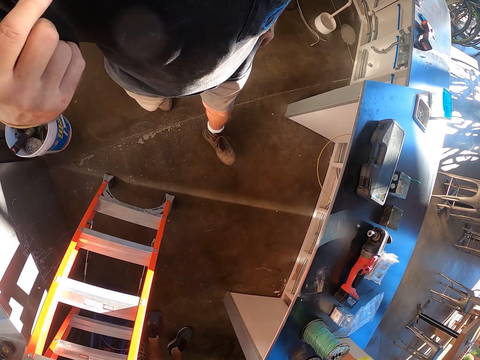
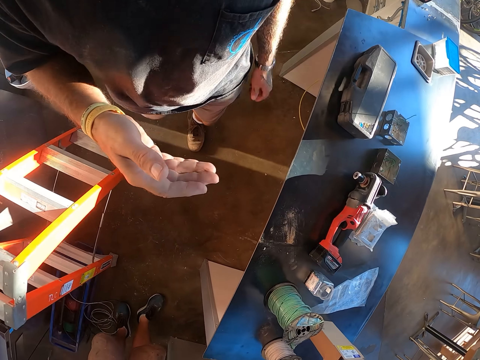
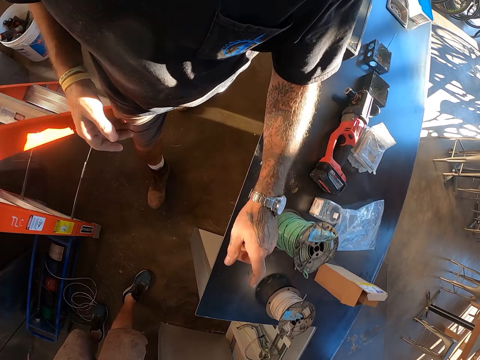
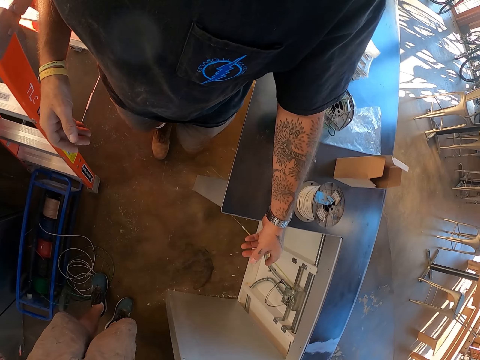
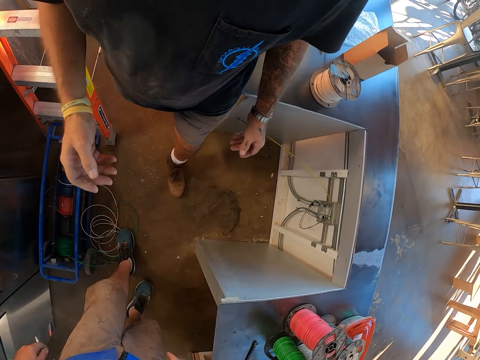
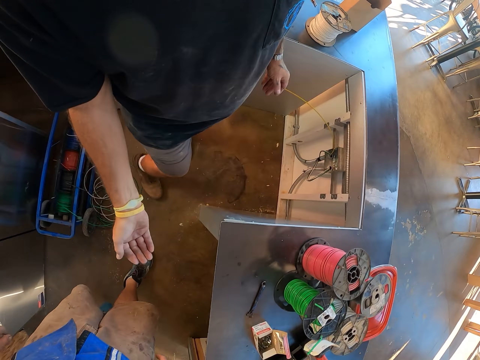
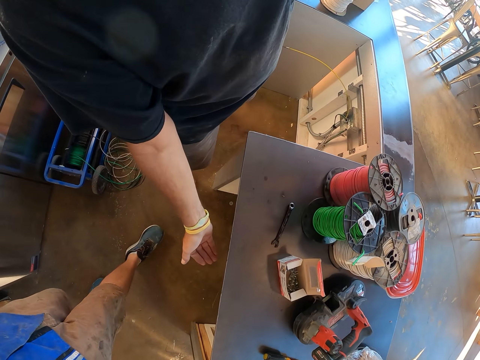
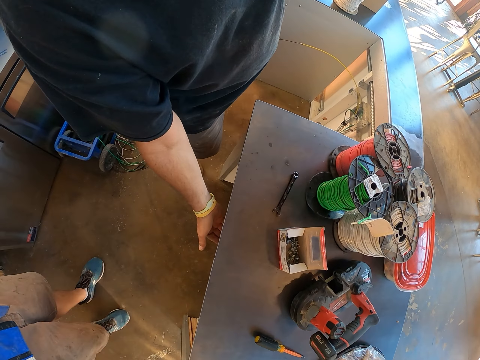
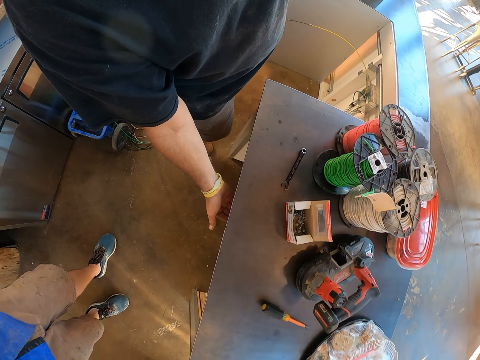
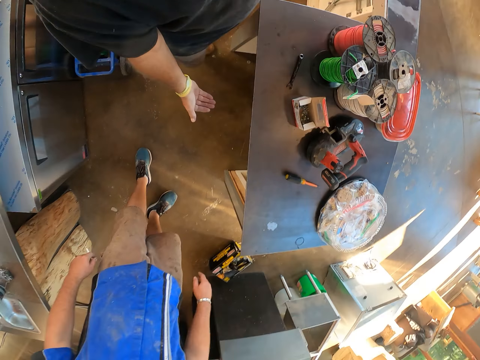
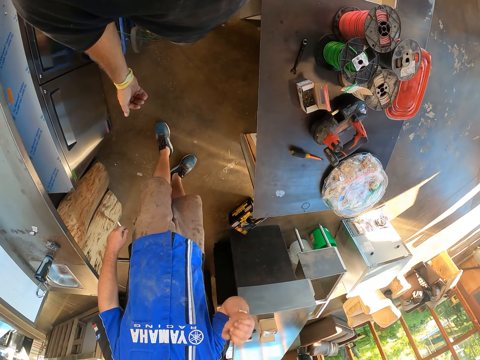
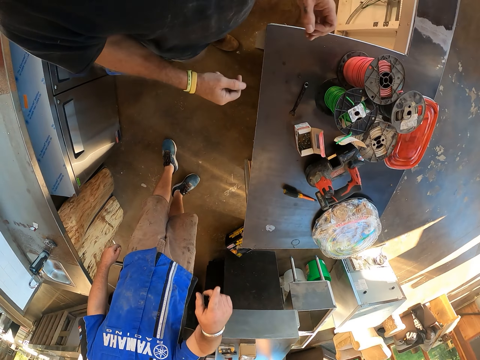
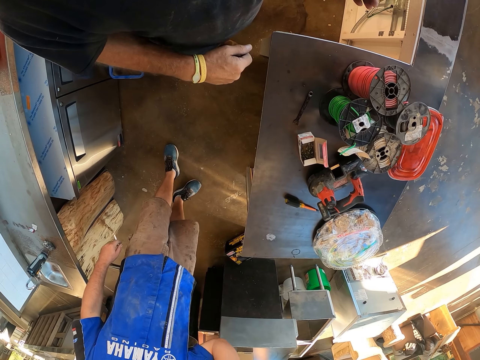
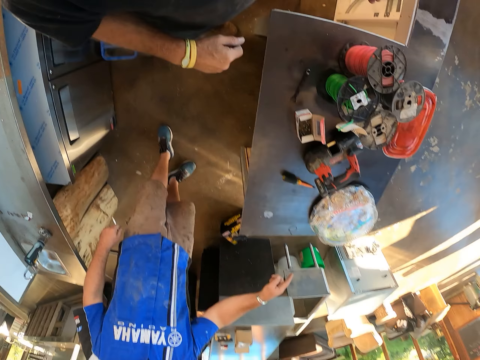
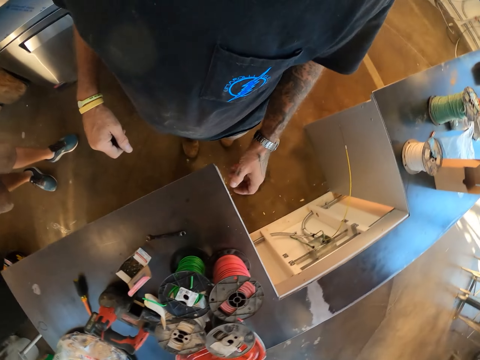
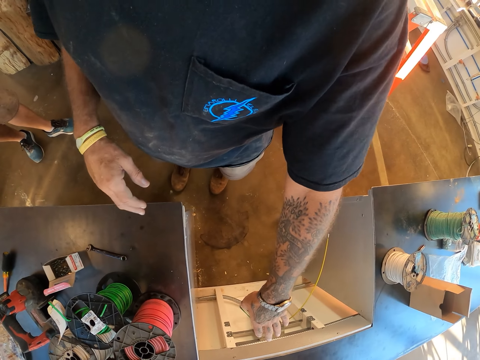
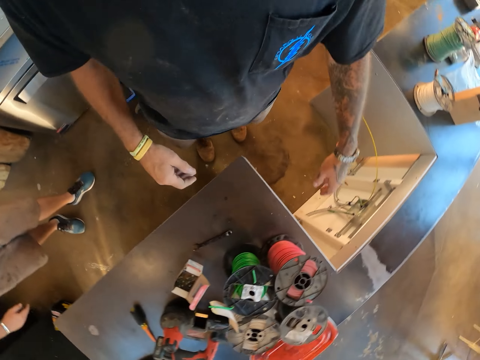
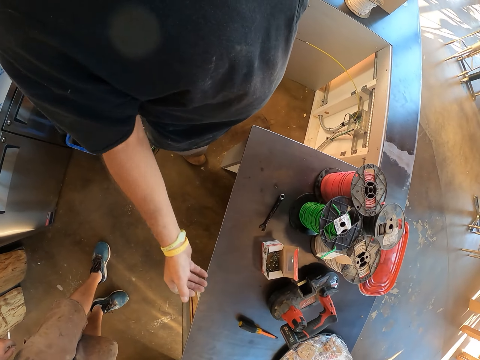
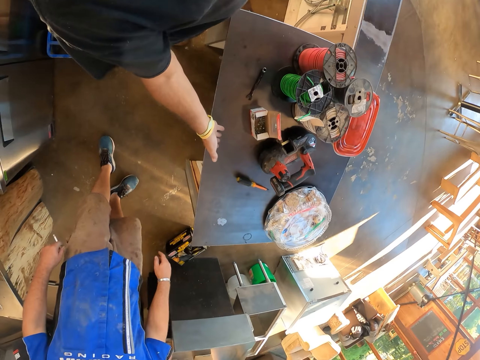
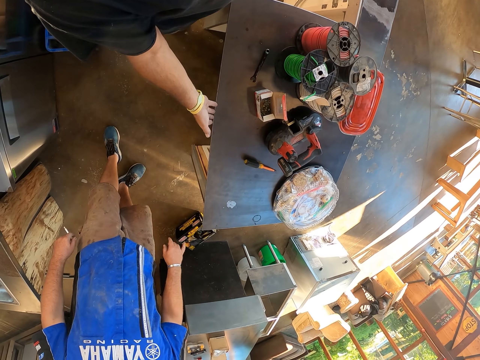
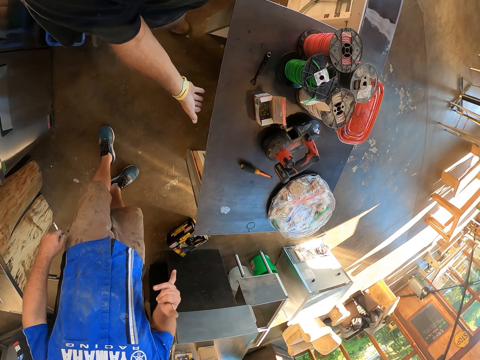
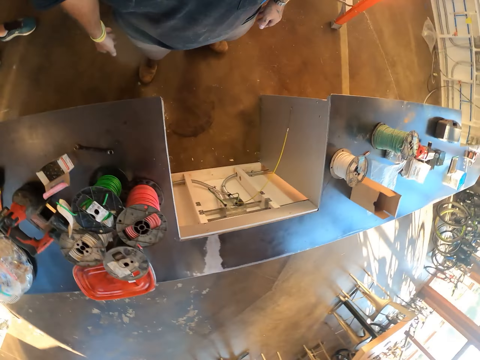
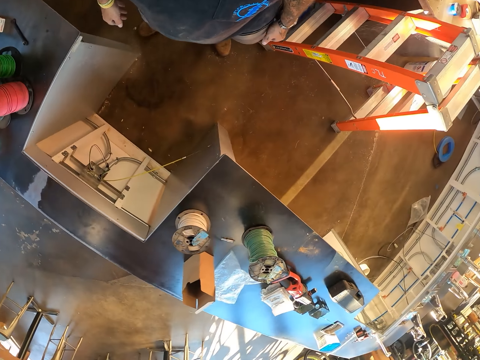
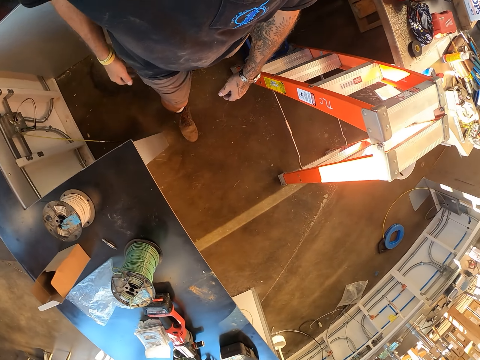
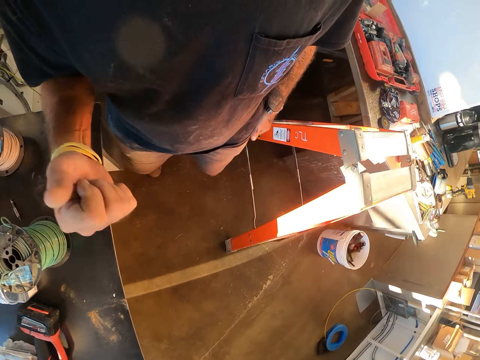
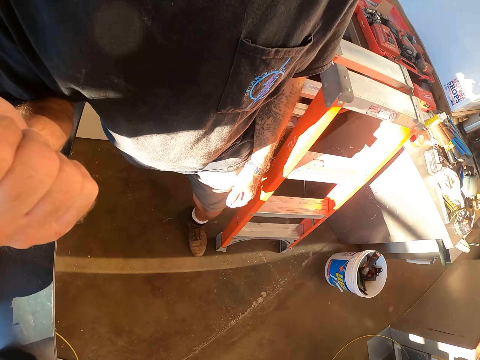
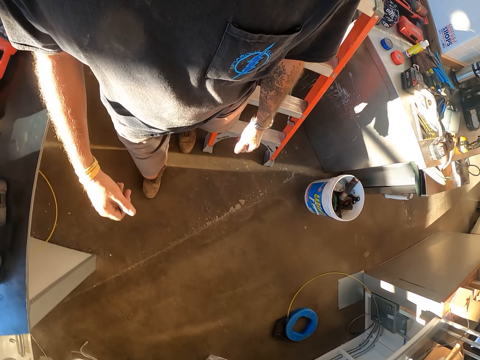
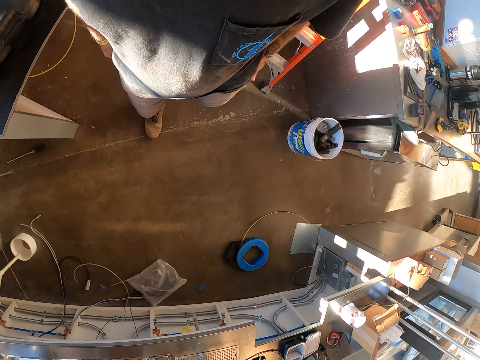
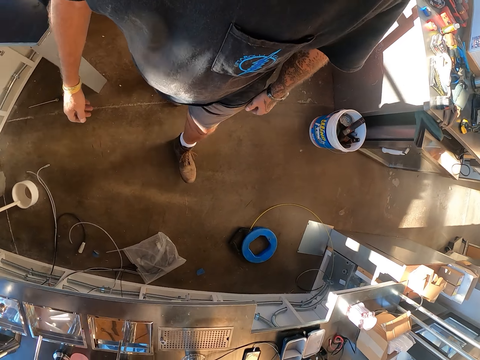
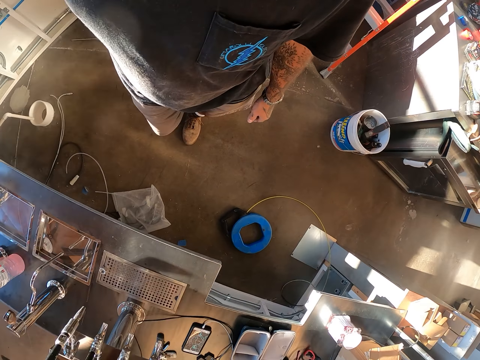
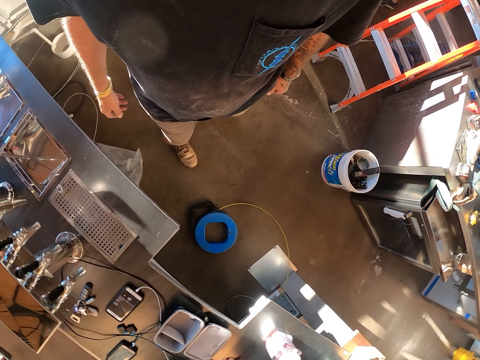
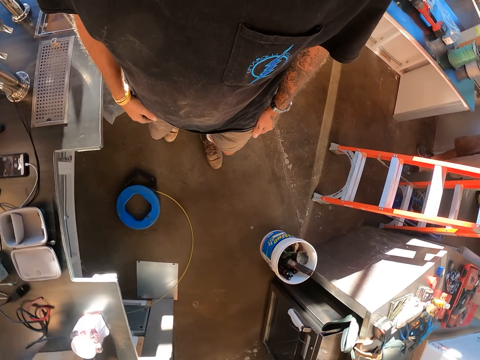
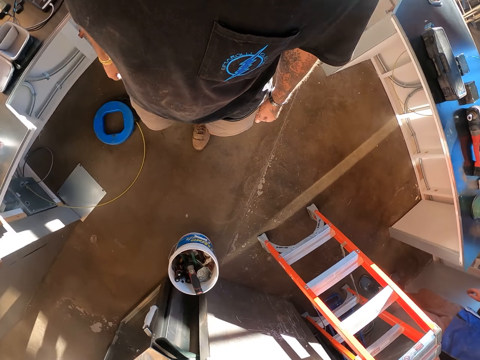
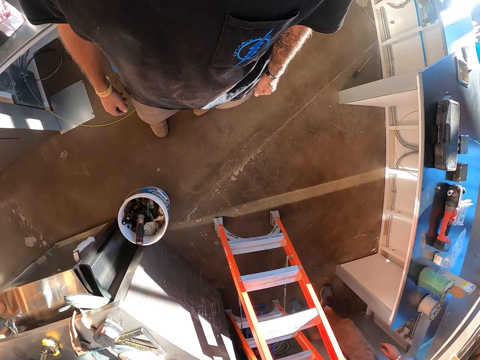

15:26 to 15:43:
The camera wearer walks around. They gesture with a hand. A man points around. The camera wearer points around. They walk around. They give a thumbs up.

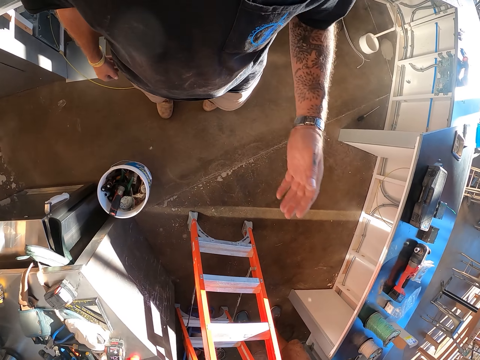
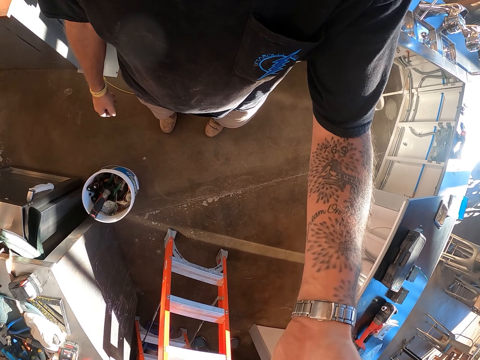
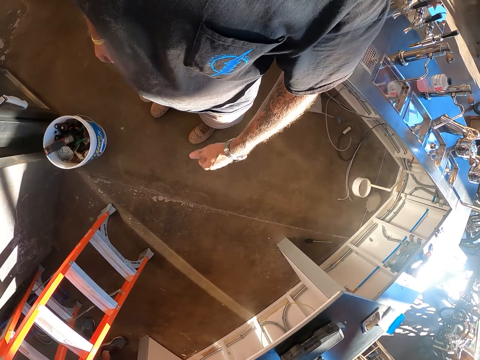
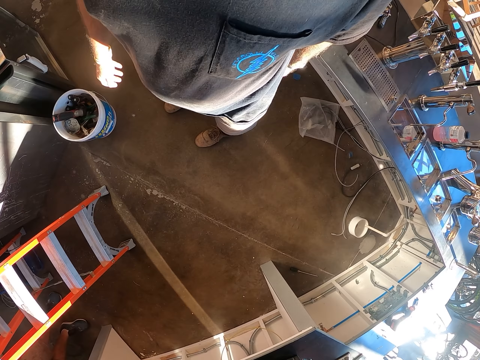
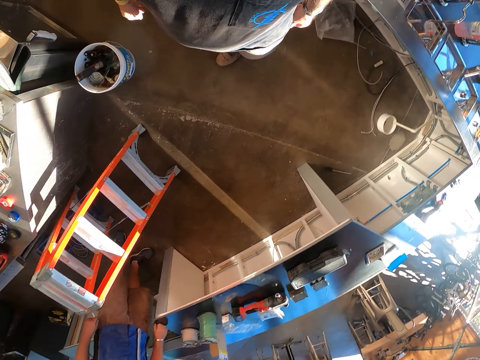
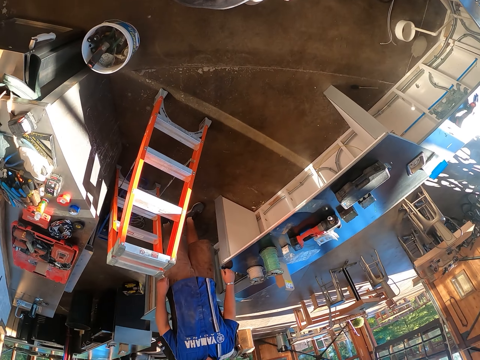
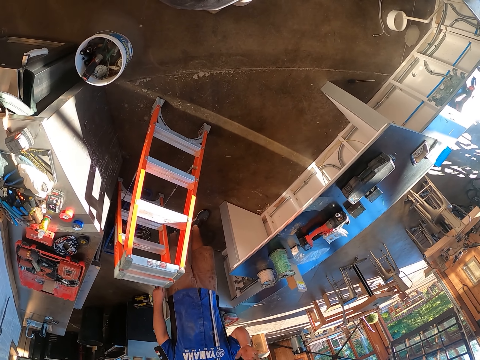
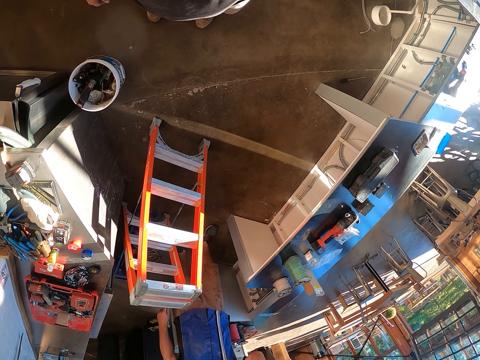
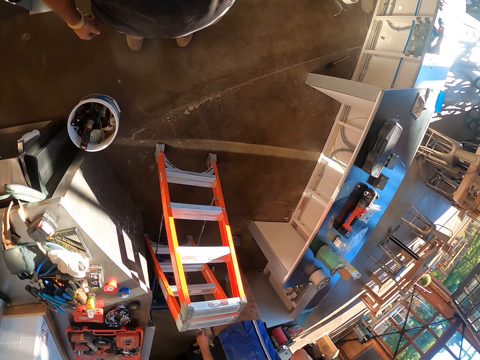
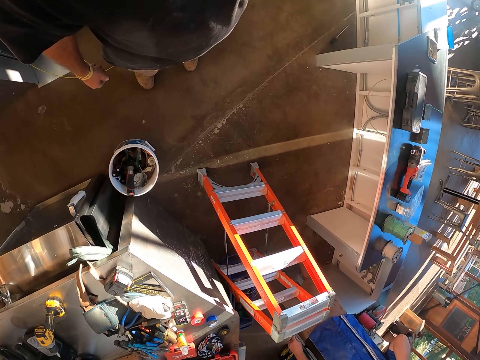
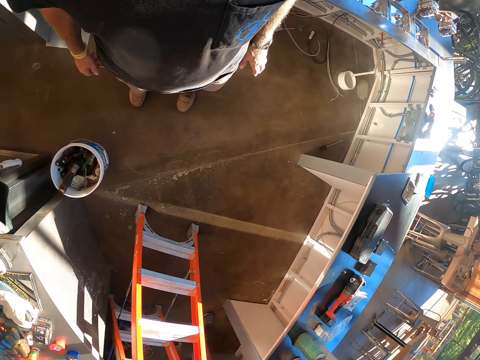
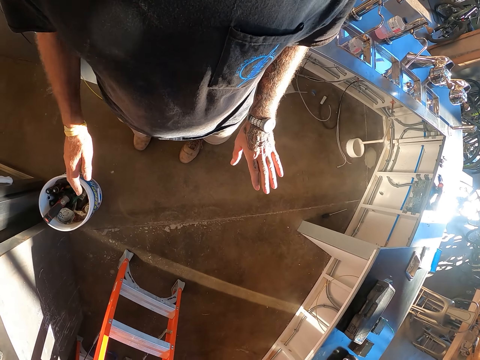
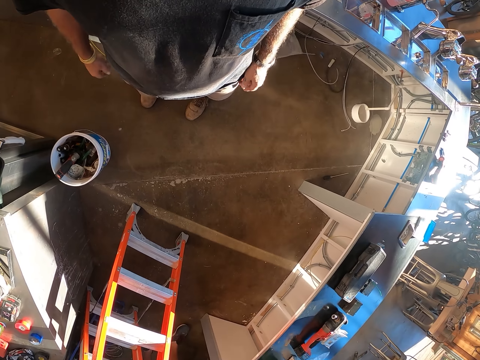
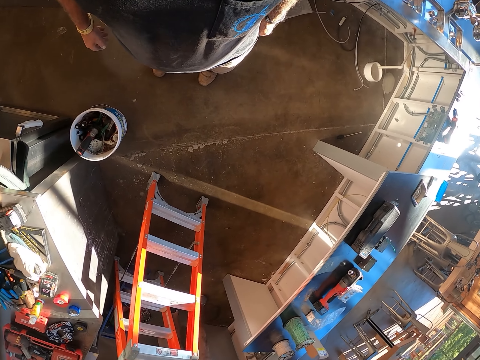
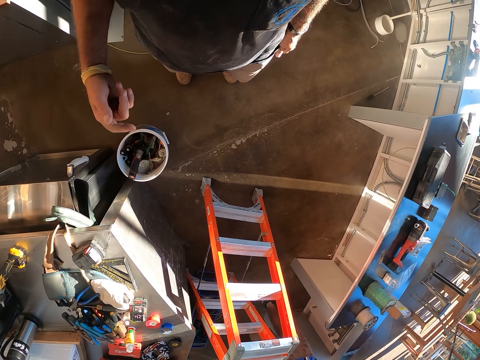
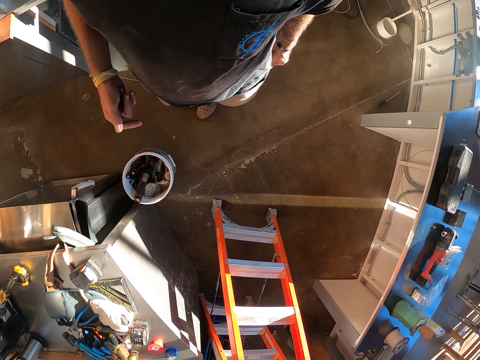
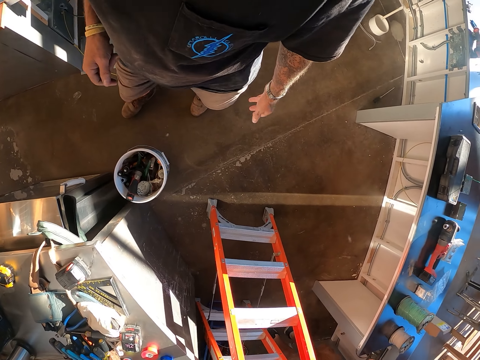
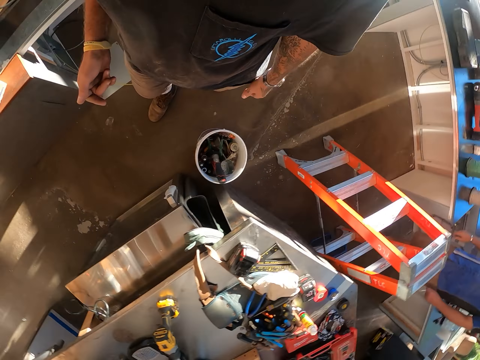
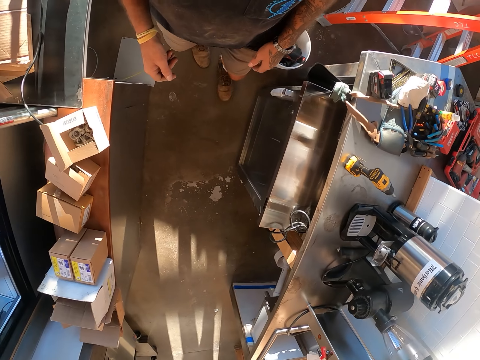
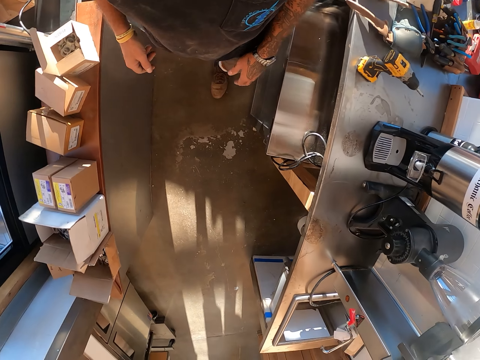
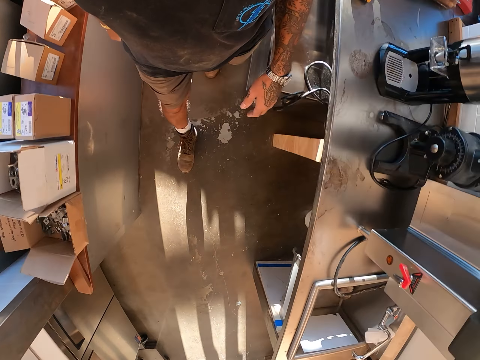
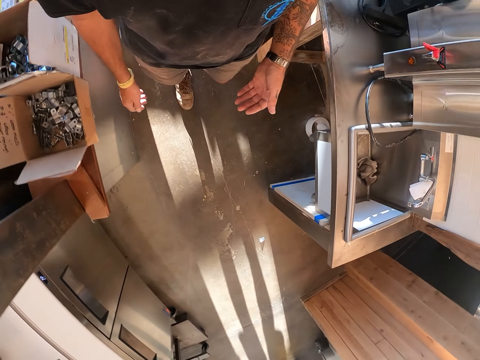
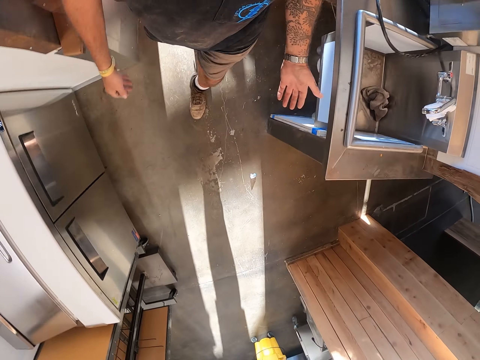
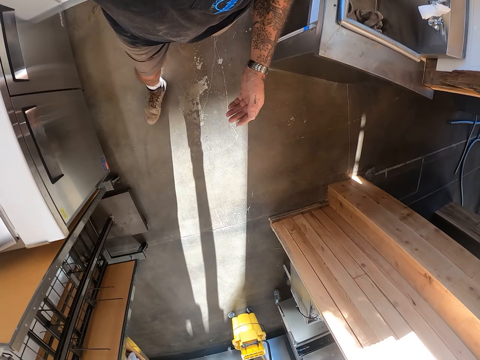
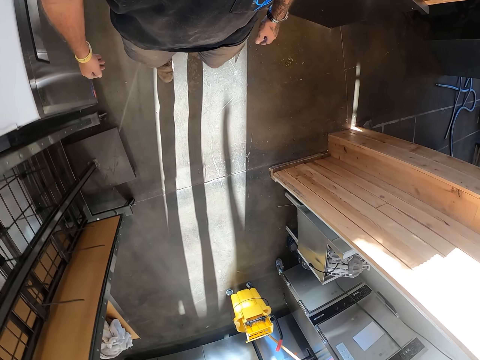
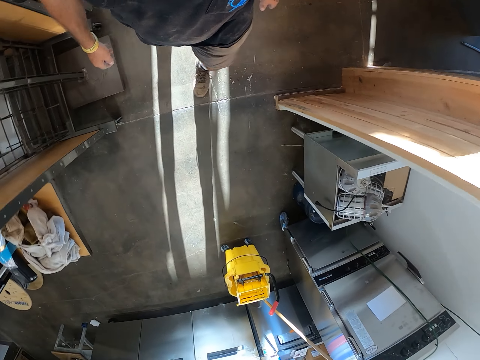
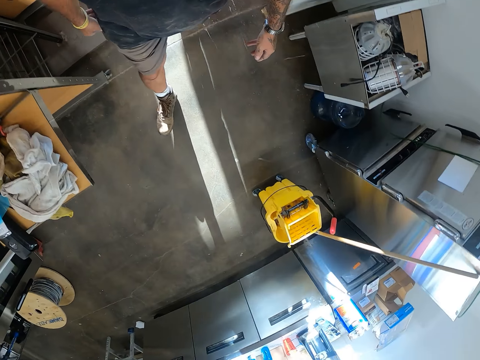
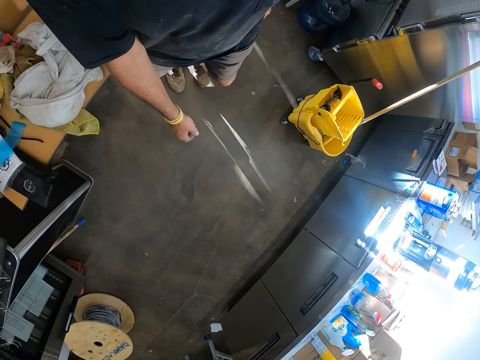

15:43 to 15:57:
The camera wearer gestures with a hand. They look around. They walk around. They swing a hand.
